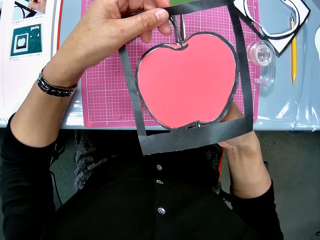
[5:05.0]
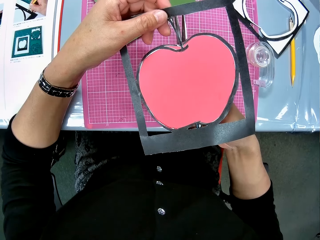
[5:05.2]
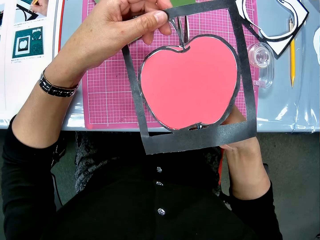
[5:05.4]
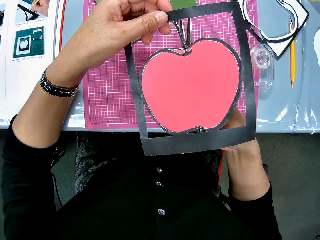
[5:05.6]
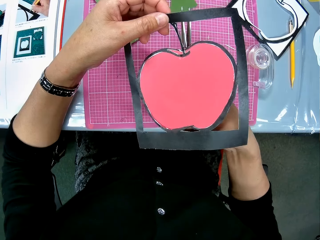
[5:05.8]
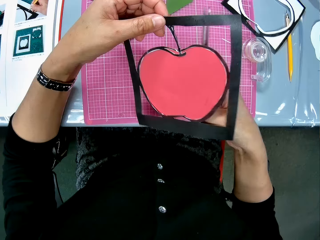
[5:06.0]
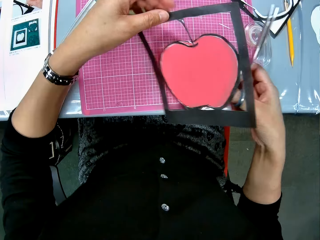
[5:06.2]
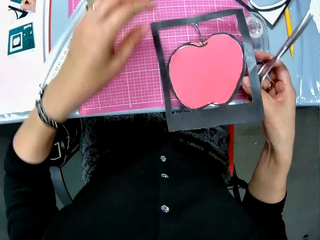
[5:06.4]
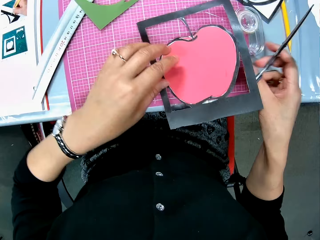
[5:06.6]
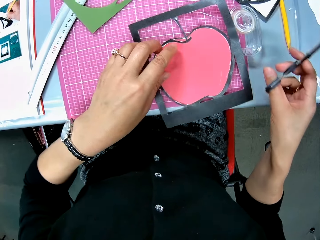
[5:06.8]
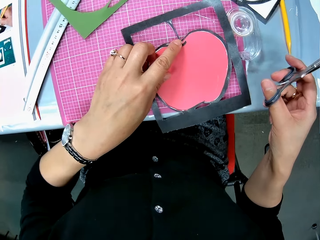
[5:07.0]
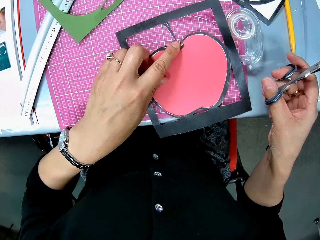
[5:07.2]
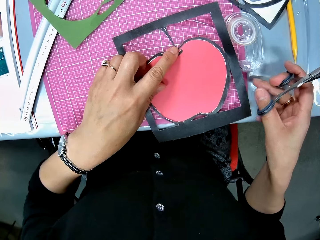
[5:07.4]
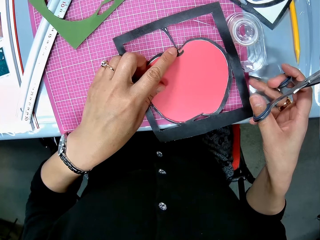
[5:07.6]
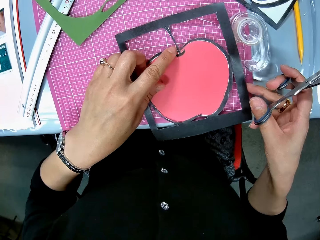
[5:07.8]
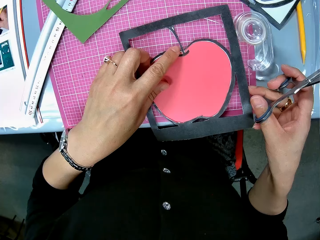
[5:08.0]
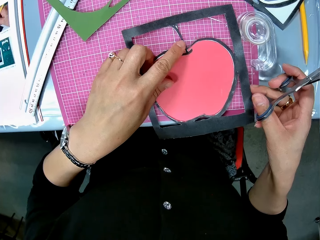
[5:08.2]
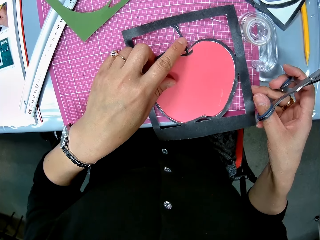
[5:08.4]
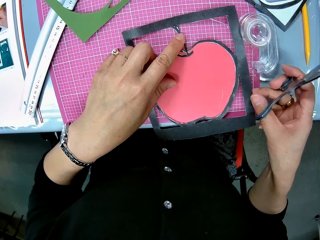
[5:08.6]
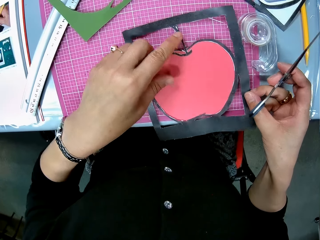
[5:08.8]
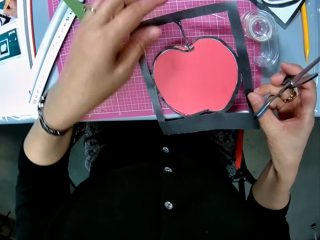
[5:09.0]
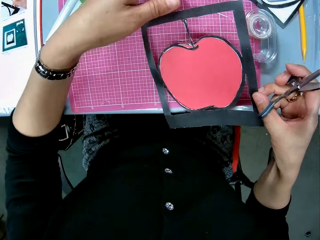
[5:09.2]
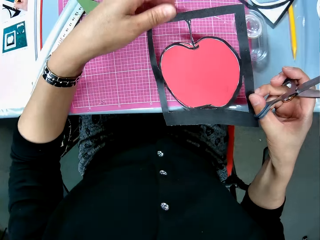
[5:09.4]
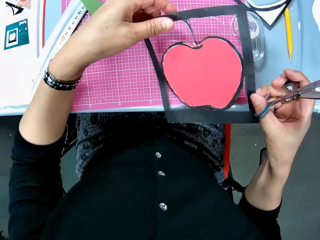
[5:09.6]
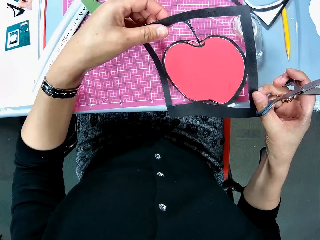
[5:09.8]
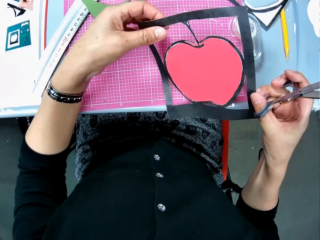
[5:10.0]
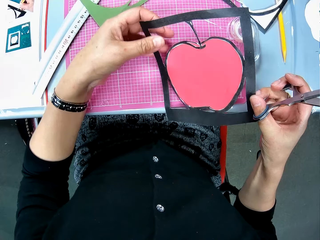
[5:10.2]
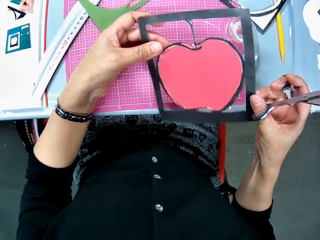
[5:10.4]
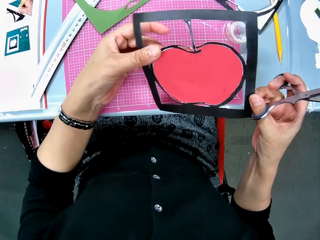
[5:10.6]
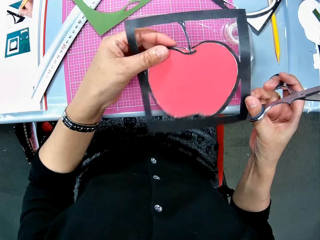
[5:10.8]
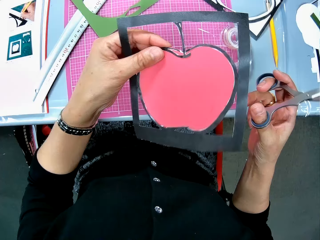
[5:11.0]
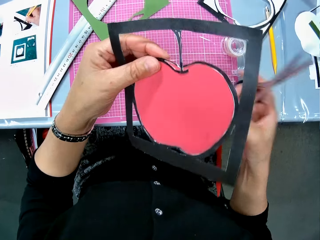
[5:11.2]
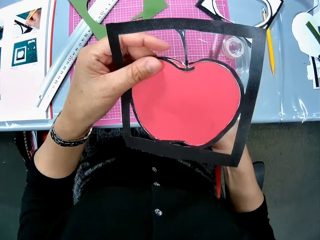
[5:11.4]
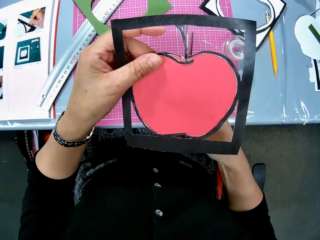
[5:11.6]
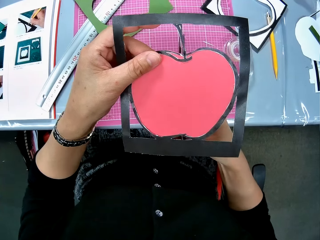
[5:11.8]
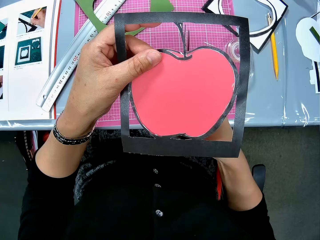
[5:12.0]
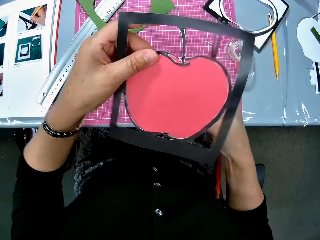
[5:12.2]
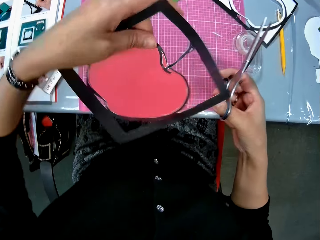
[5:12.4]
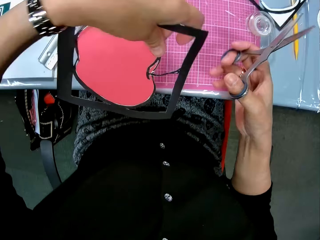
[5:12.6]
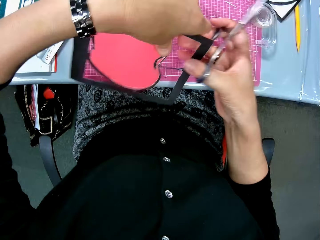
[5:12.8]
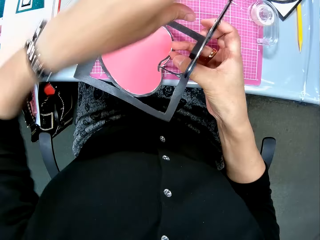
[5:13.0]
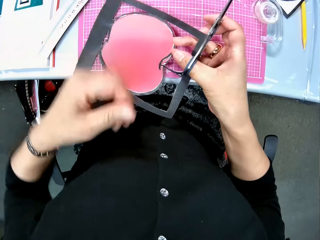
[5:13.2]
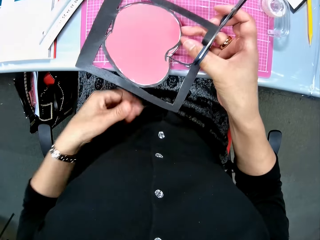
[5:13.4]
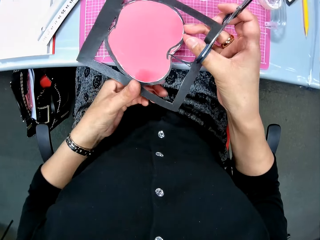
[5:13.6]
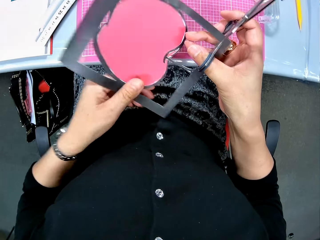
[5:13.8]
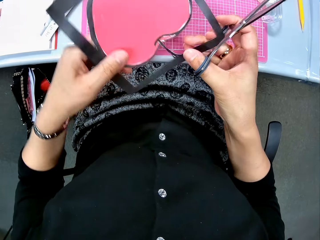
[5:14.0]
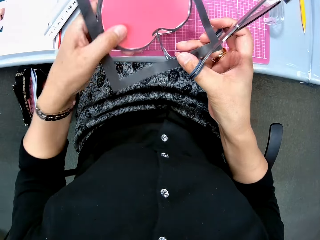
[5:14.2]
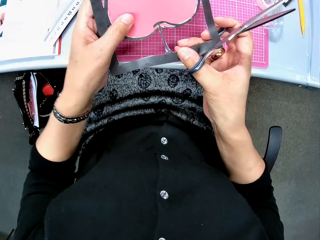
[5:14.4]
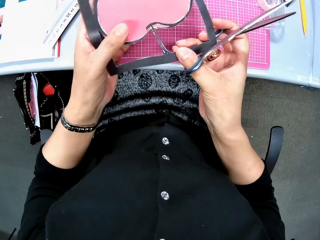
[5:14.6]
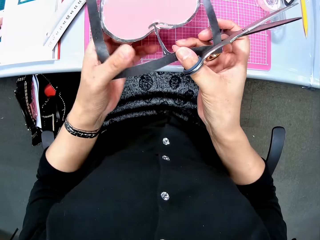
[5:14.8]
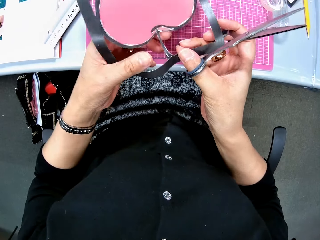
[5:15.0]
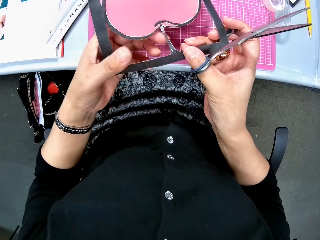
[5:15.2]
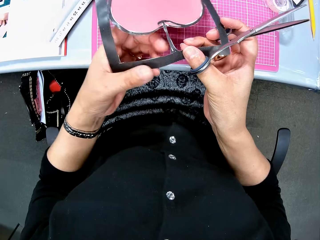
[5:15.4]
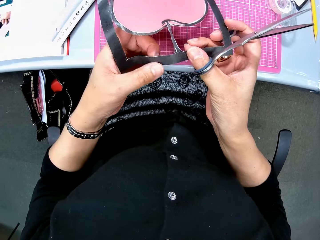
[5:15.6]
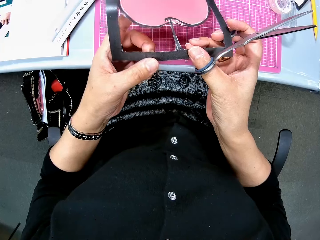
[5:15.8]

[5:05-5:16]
The camera wearer drops the art paper or crafting paper on the pink sheet. They check the crafting paper. They pick the art paper. They turn the art paper downward.

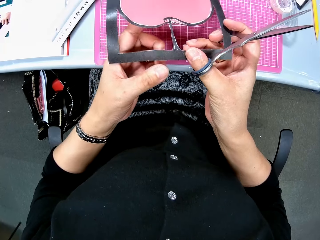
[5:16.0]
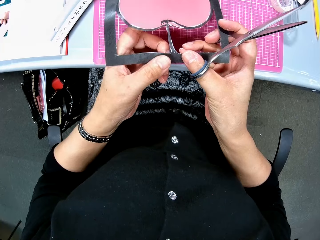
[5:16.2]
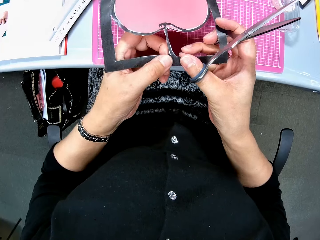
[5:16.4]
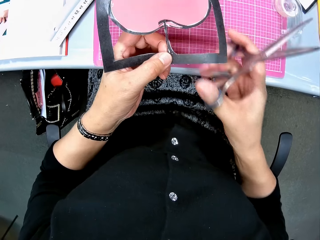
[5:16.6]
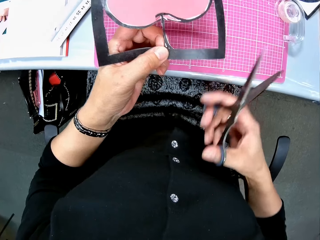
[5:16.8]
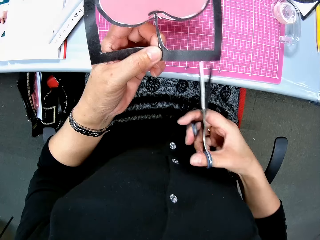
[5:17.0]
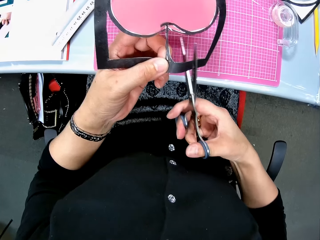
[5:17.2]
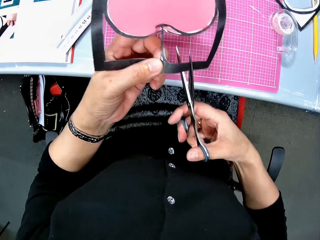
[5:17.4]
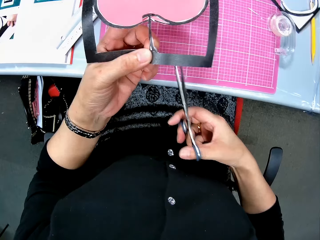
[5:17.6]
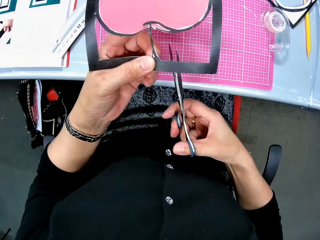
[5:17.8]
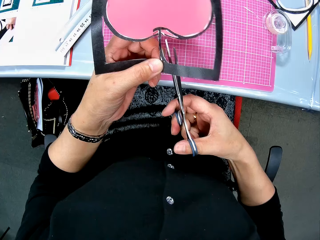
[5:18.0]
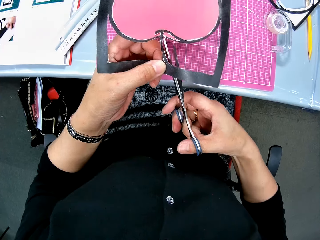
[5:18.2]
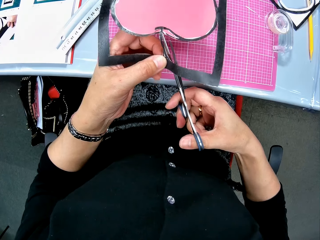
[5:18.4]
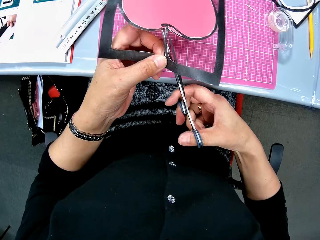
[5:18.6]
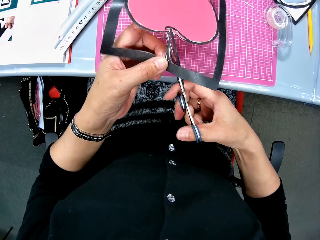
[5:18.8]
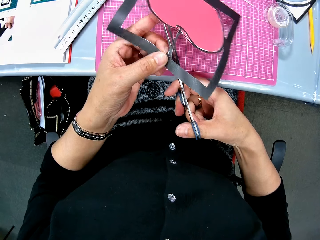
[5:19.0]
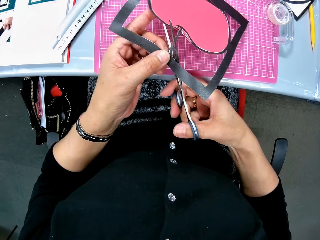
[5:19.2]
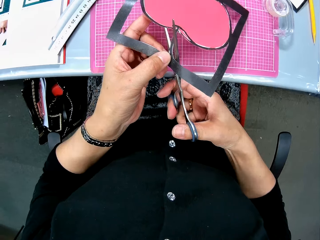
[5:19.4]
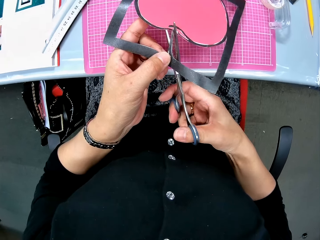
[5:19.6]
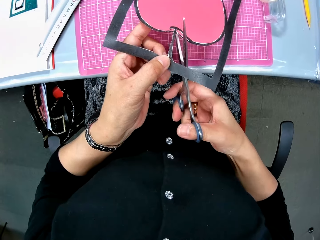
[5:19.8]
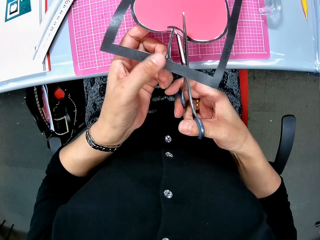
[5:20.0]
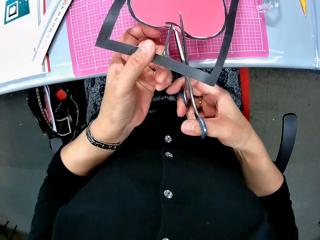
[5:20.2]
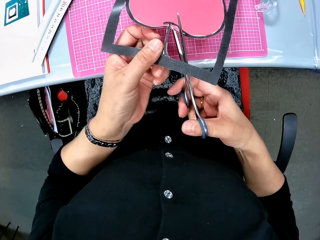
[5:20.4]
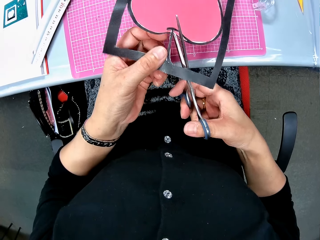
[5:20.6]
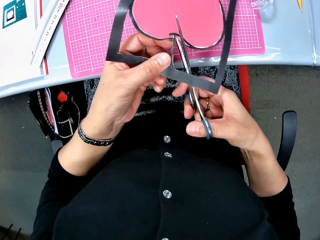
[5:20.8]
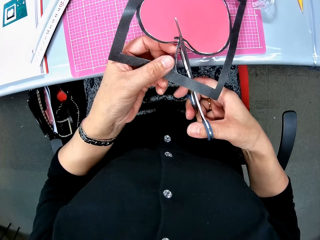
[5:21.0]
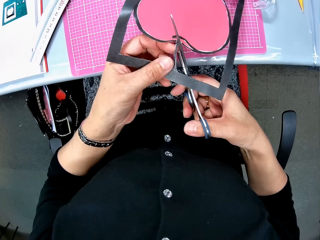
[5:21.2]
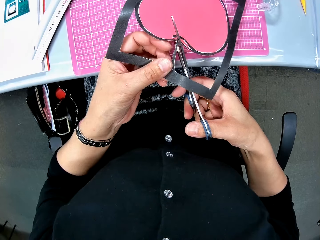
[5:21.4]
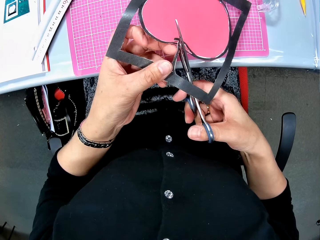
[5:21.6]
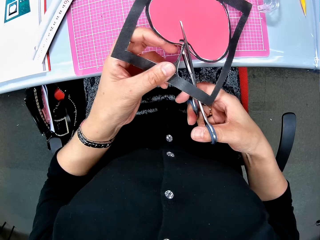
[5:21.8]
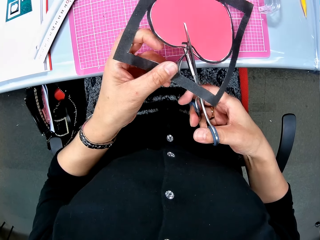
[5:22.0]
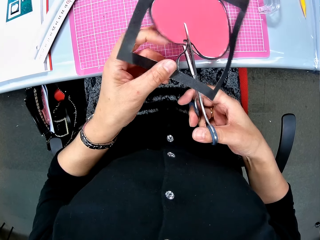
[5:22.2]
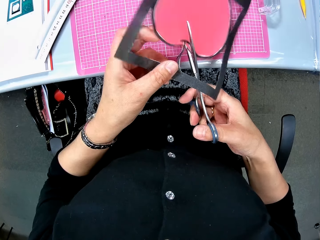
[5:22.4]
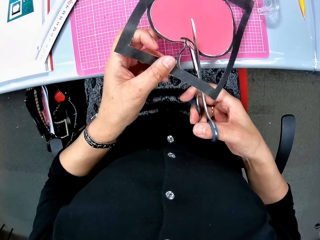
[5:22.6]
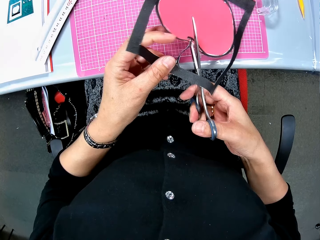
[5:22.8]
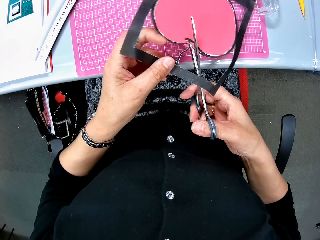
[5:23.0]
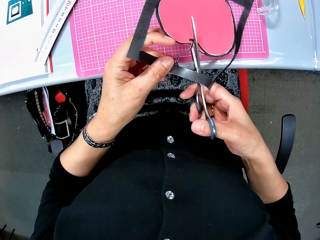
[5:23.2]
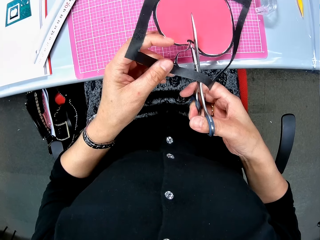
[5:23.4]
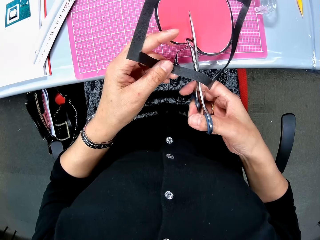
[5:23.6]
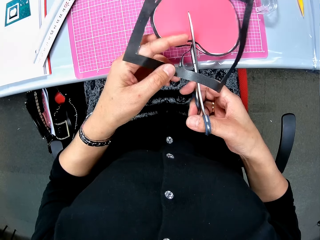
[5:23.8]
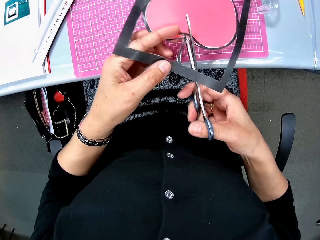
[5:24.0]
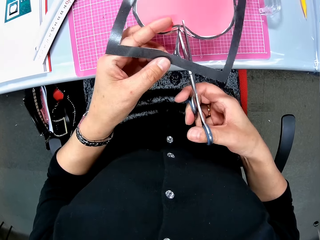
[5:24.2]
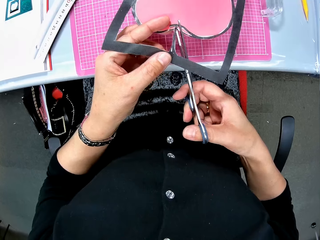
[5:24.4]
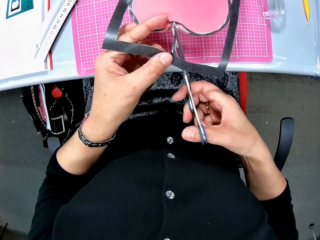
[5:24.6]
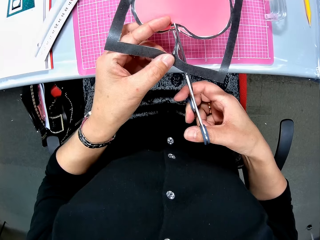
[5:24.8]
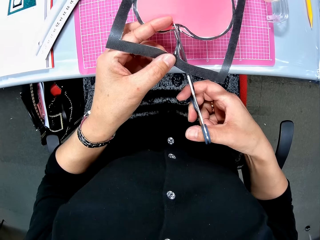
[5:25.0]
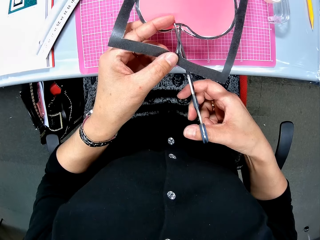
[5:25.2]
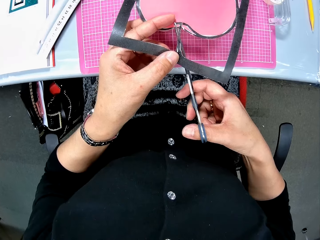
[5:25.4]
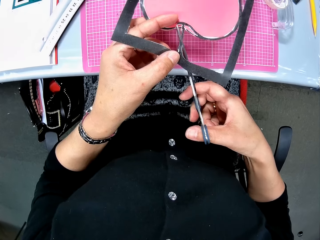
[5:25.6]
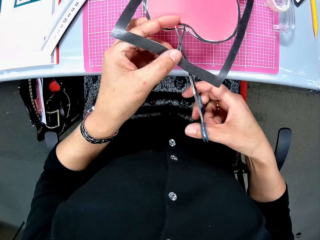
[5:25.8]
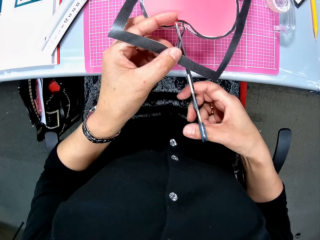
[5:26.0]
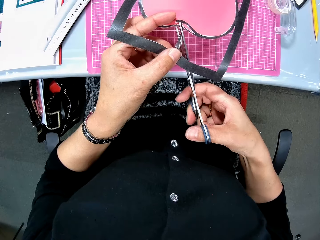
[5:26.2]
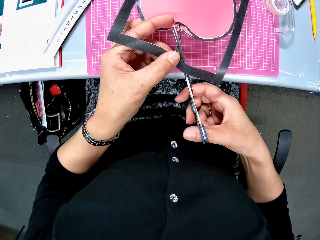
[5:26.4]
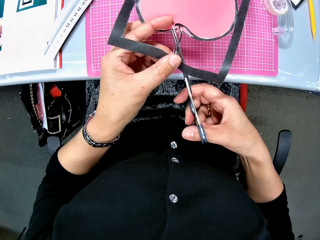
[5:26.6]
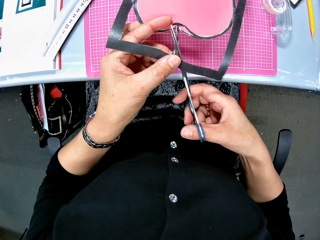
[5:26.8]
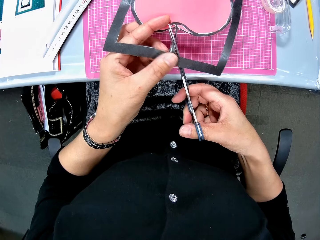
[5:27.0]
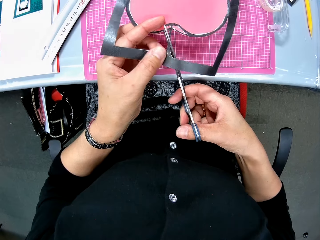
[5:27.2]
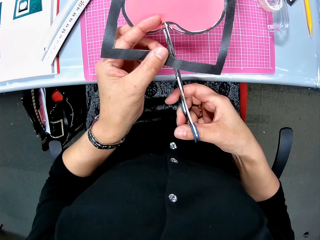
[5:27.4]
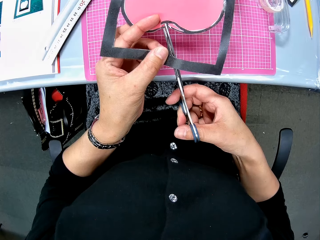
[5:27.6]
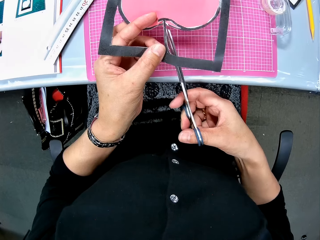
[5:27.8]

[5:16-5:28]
The camera wearer places the scissors on the art paper.
